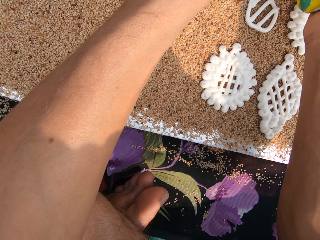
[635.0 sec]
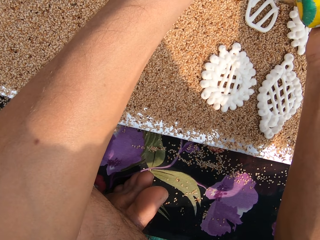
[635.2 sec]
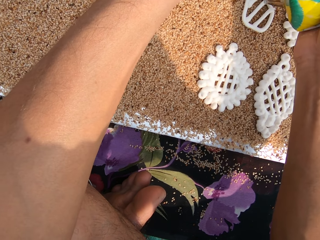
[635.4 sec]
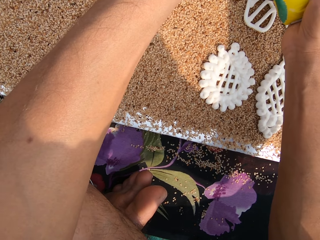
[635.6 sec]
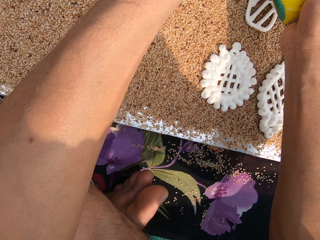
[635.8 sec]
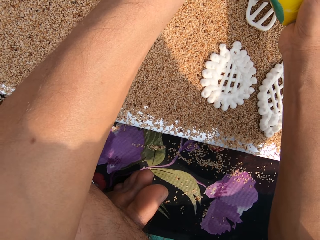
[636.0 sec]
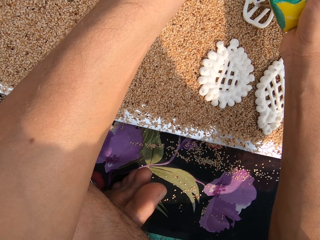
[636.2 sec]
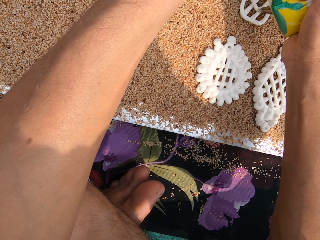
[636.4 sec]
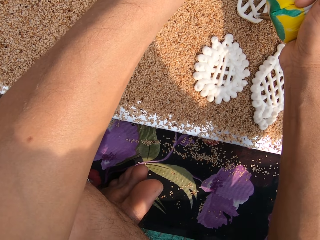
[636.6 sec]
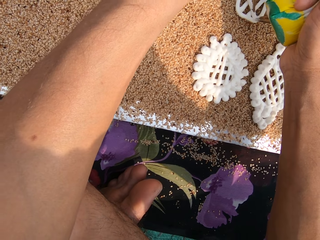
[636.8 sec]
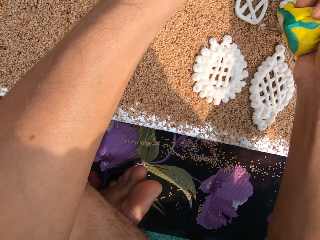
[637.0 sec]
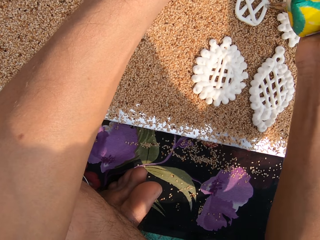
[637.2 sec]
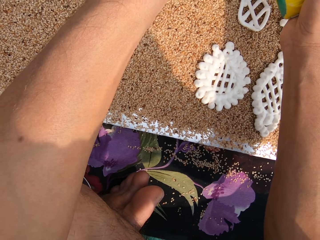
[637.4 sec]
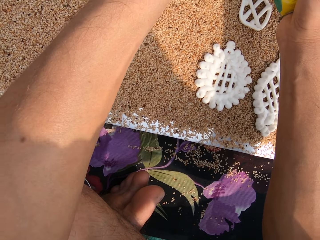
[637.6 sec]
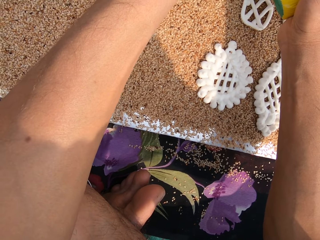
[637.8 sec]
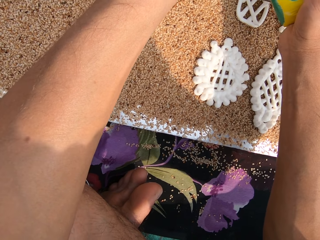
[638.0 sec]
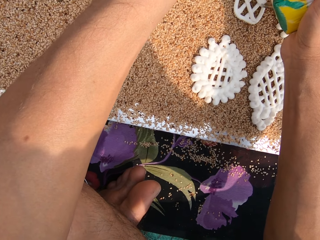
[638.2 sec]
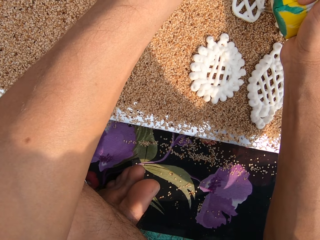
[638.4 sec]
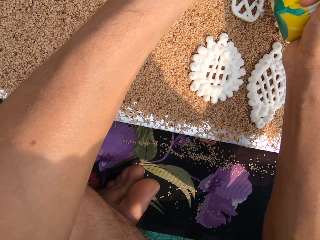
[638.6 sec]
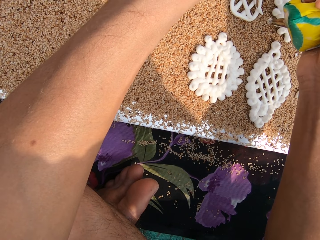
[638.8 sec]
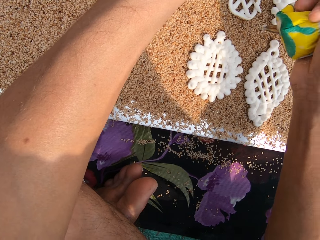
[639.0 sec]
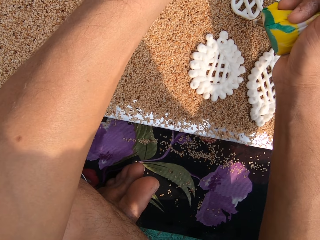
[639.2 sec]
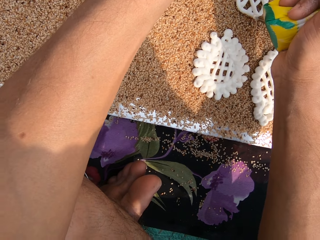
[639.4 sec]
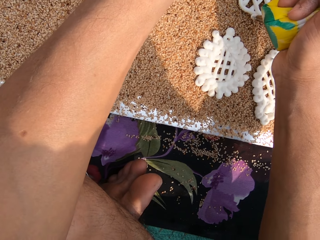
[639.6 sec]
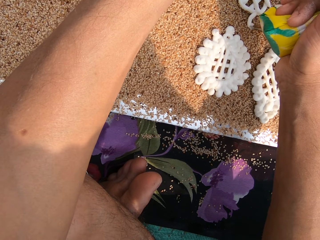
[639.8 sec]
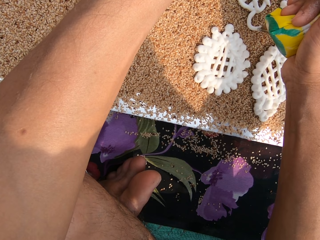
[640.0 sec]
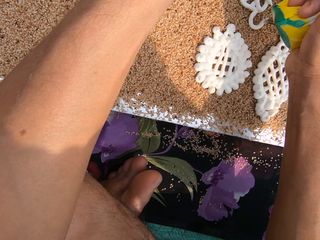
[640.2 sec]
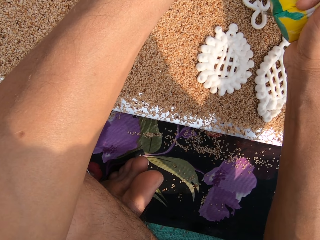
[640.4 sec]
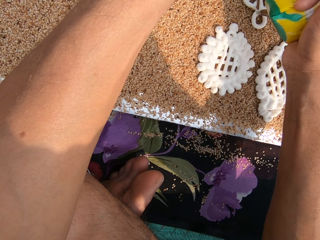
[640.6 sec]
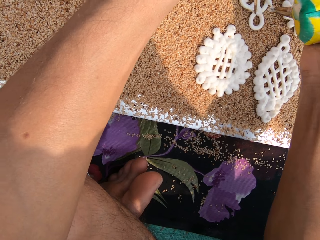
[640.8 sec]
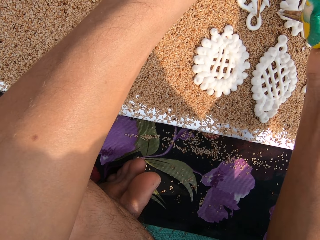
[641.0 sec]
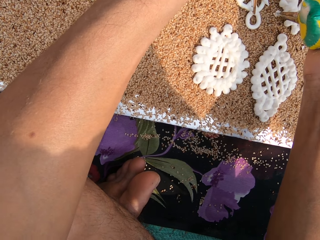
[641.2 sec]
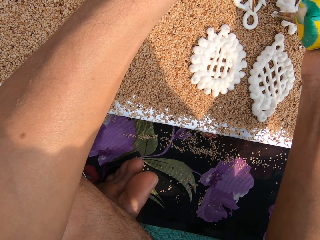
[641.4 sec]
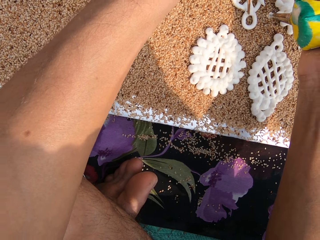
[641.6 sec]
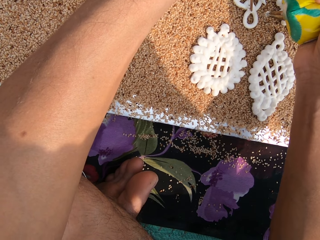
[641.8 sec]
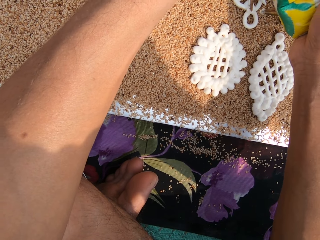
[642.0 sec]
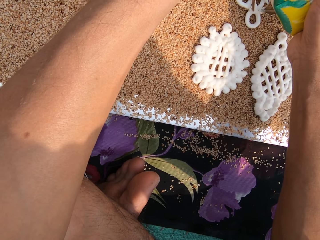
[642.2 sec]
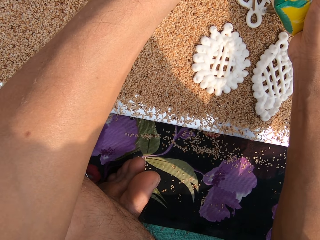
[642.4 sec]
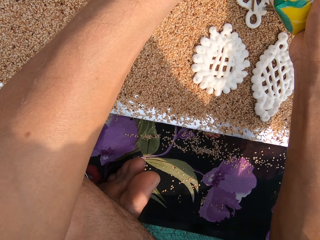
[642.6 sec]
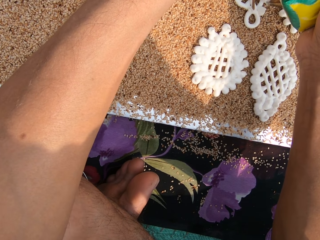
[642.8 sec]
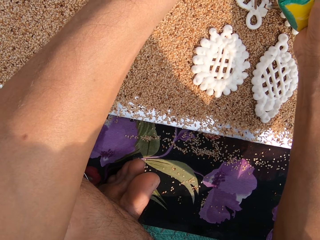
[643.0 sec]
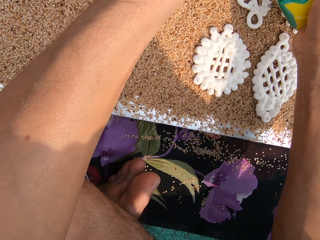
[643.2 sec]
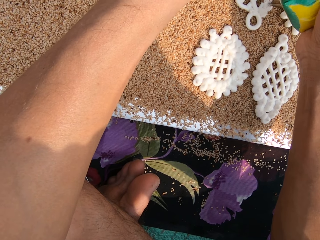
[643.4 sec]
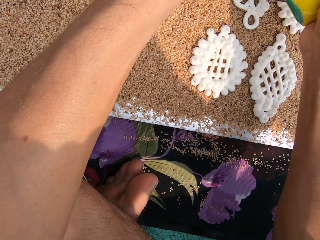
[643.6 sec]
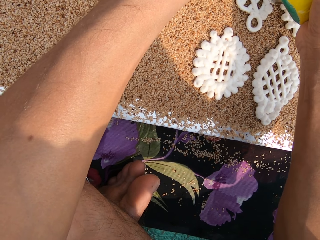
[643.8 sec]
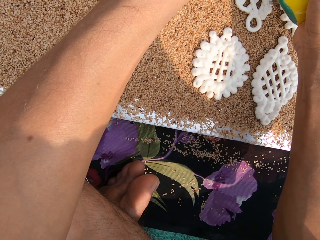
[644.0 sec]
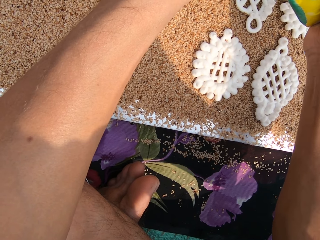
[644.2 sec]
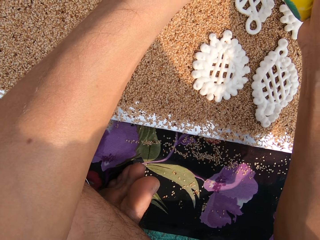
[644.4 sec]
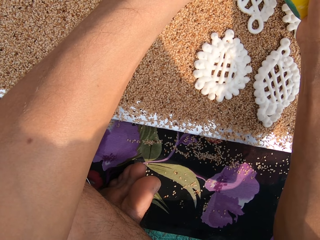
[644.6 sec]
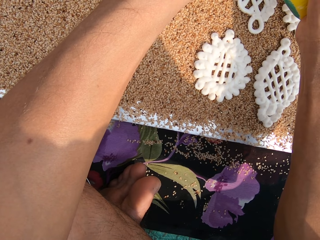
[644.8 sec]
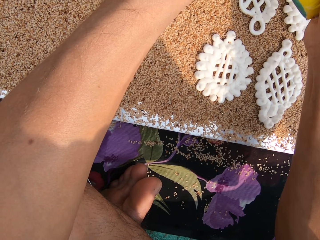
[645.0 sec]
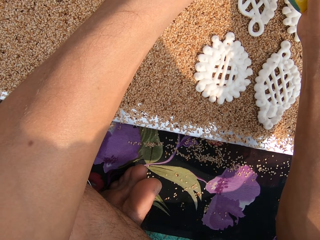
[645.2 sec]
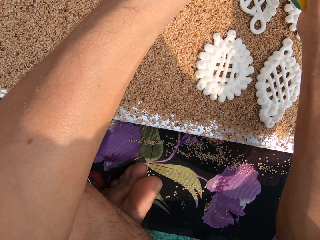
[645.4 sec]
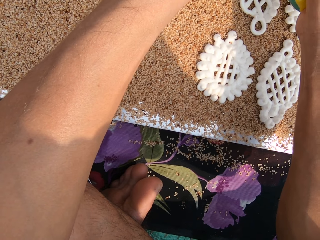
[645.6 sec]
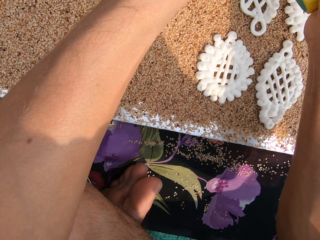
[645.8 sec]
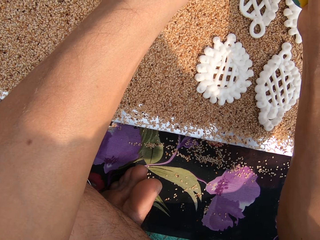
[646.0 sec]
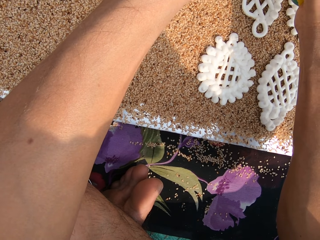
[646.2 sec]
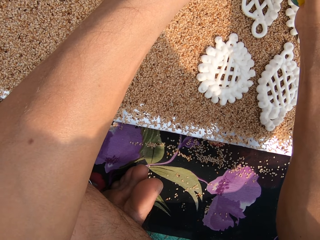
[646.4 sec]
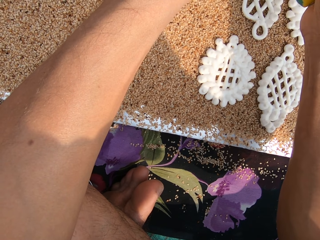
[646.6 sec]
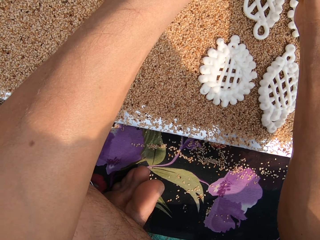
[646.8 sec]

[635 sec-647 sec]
The camera wearer taps the dough on the poppy seeds with the chopstick in her left hand. She squeezes some dough from the piping bag in her right hand on the poppy seeds on the table.

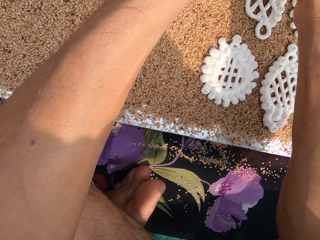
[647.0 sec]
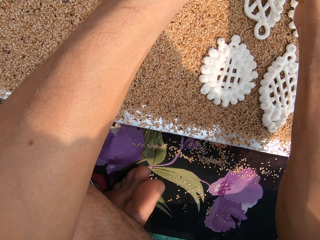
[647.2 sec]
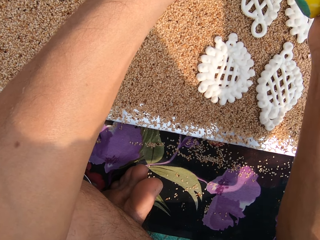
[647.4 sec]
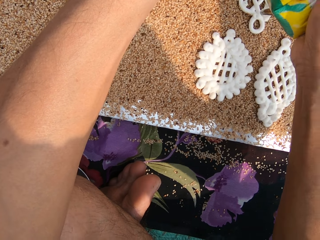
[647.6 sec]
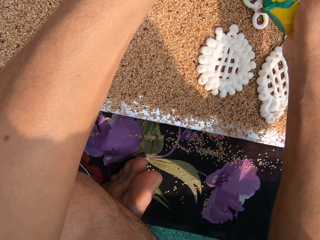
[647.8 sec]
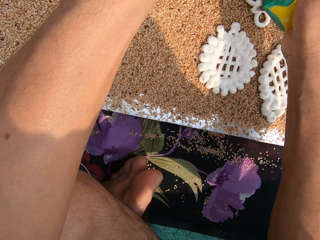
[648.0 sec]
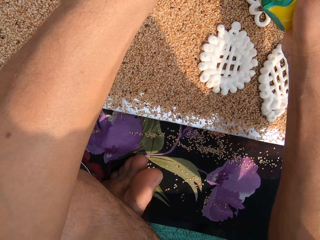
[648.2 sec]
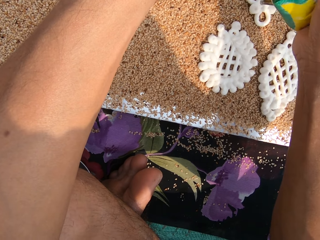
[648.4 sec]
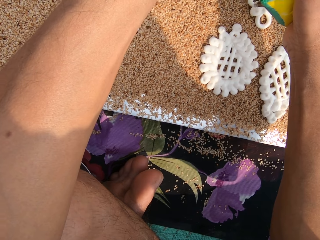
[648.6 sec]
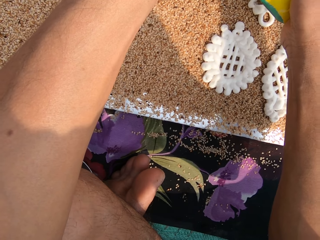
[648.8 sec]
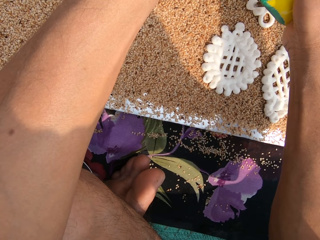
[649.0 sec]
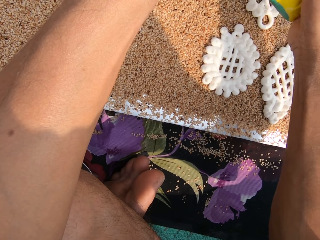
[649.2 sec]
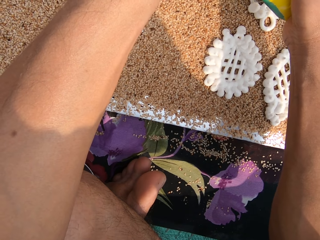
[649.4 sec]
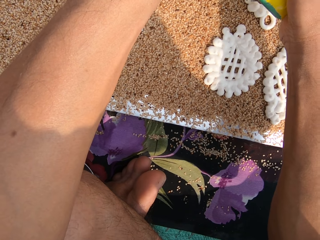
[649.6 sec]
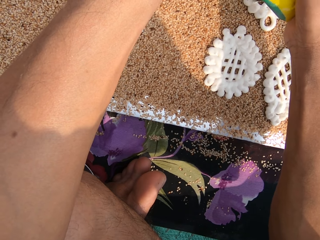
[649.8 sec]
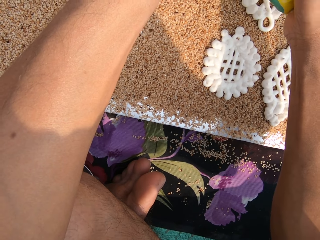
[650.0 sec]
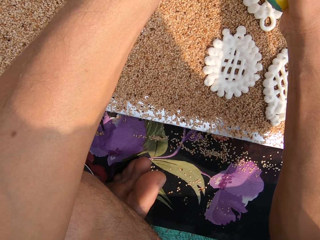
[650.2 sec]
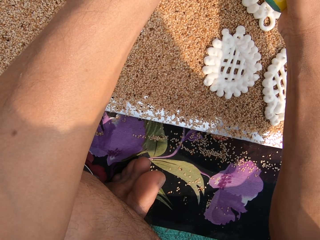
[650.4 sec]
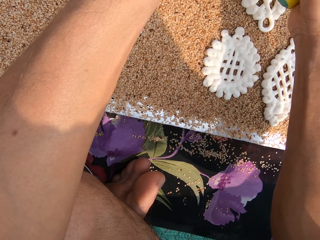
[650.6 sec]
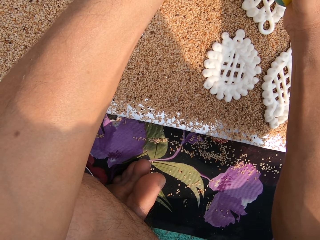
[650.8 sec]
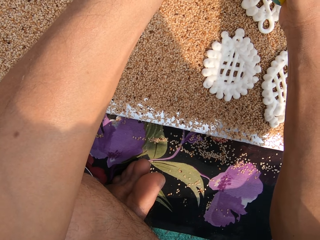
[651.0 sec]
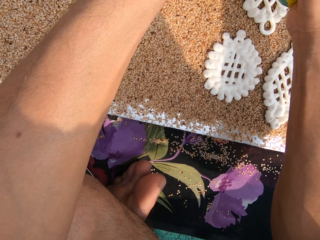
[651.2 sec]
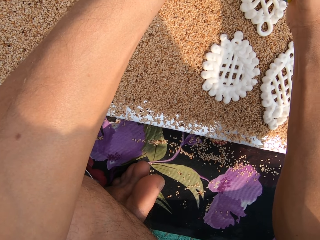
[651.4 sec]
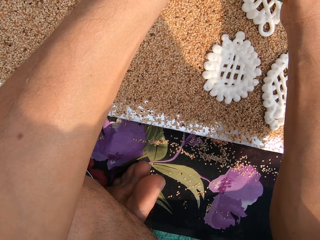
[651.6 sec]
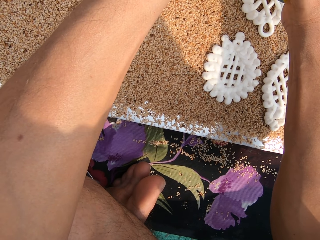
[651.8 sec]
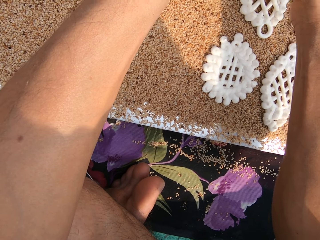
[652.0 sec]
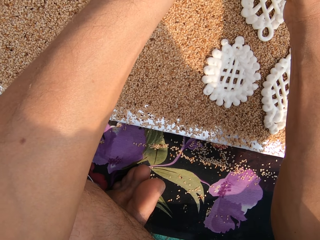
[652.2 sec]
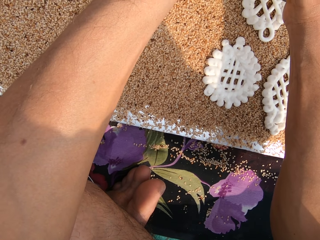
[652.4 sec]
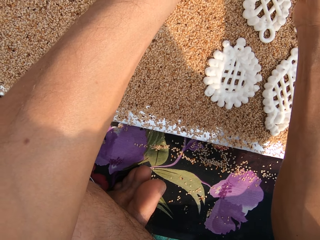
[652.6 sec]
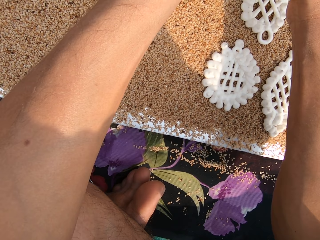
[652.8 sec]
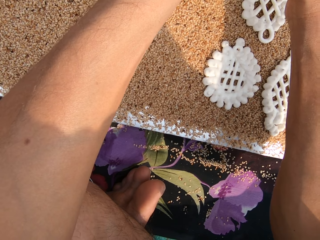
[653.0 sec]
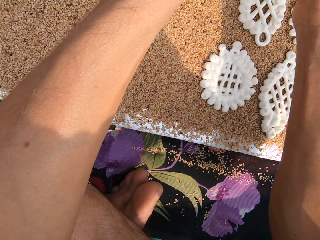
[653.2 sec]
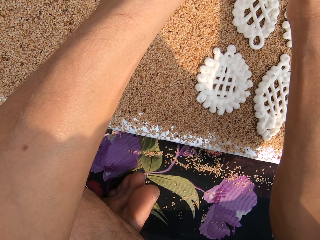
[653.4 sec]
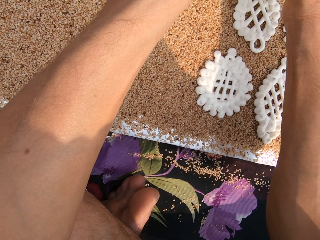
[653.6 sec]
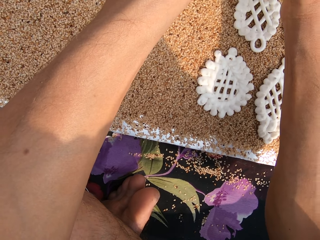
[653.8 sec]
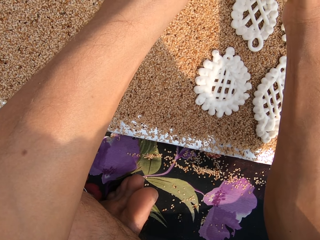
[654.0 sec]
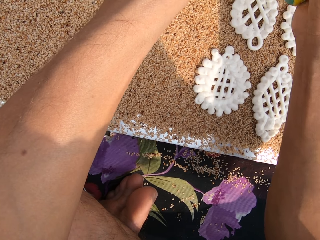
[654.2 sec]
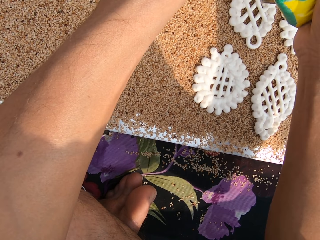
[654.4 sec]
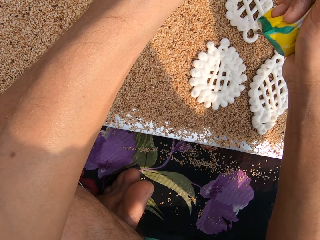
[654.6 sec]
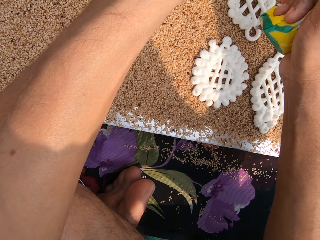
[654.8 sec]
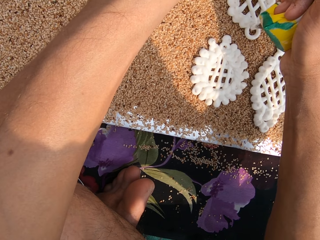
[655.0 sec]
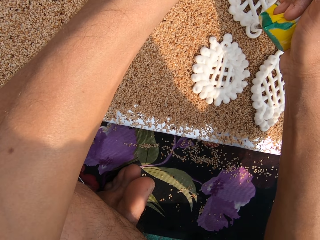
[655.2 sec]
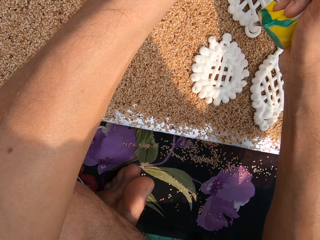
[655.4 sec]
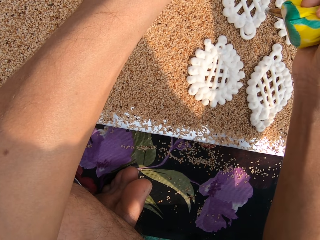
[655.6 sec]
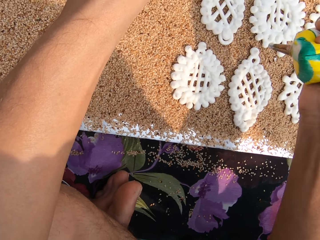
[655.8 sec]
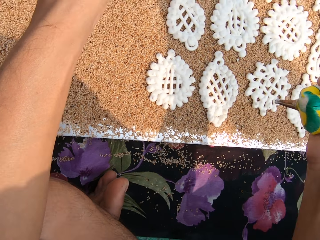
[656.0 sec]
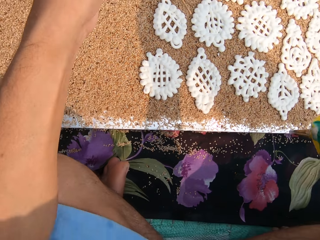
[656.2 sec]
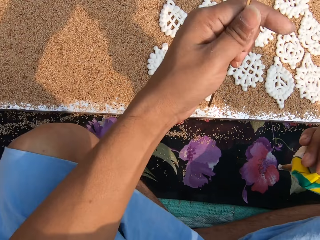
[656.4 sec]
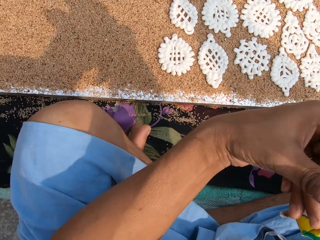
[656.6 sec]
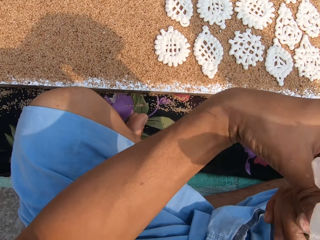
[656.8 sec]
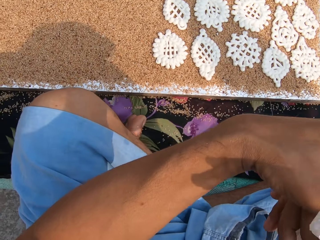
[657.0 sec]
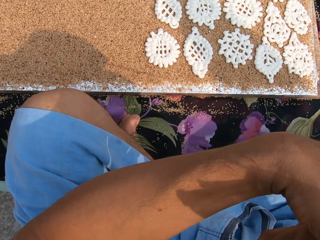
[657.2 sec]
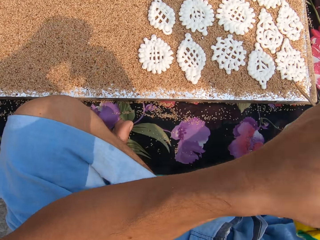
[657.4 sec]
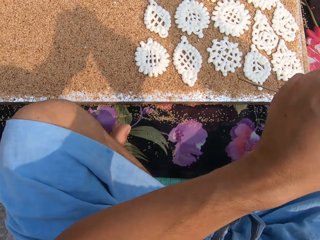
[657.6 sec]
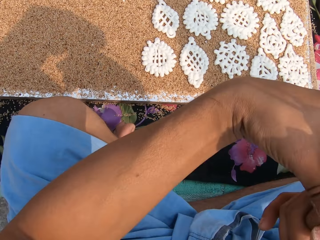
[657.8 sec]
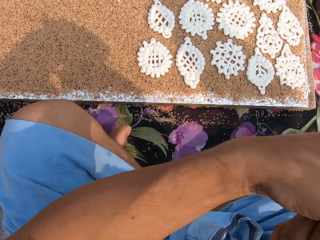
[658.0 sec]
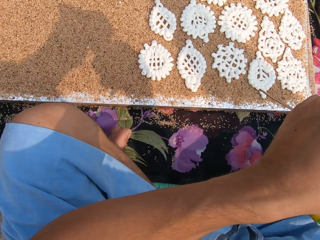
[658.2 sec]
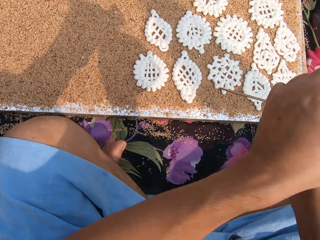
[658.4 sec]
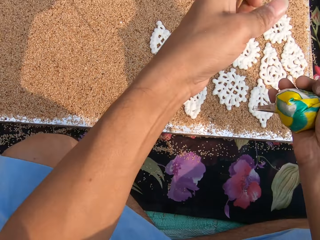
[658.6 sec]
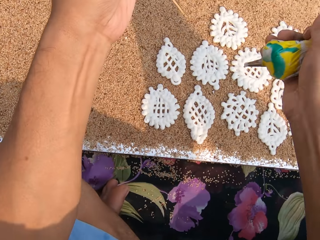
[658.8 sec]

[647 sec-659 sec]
The camera wearer tightens the piping bag with both hands. They squeeze the white paste.
